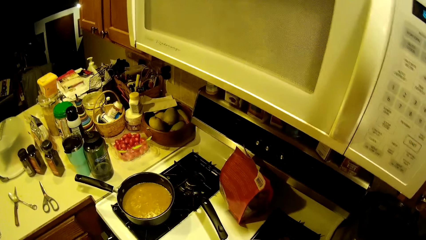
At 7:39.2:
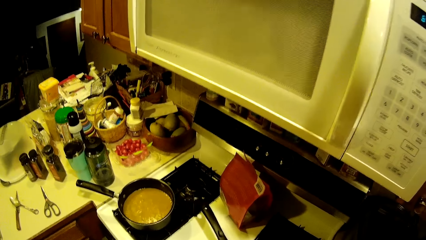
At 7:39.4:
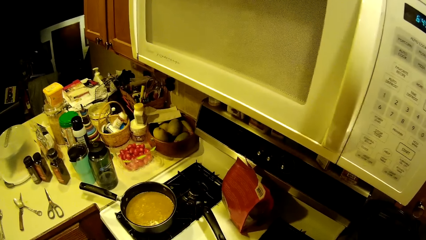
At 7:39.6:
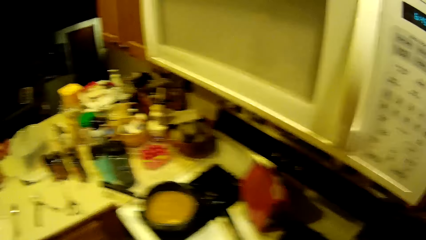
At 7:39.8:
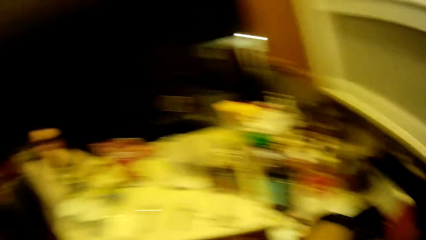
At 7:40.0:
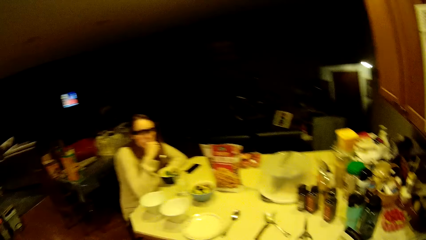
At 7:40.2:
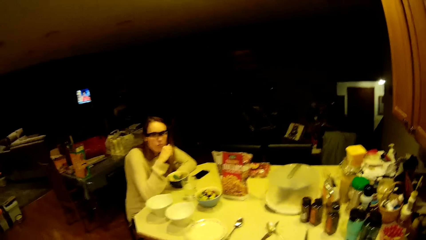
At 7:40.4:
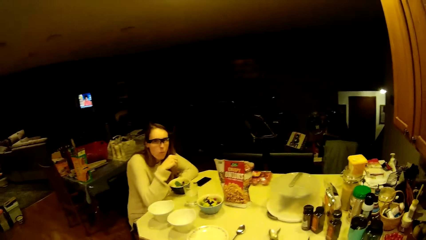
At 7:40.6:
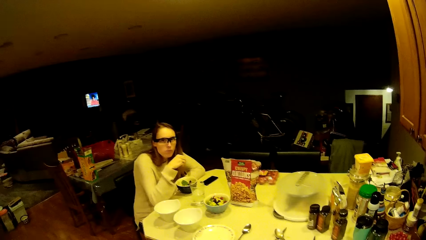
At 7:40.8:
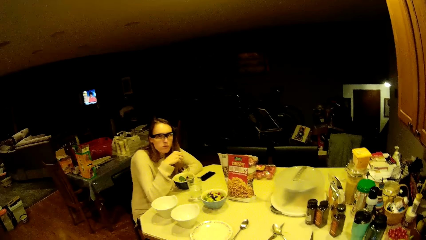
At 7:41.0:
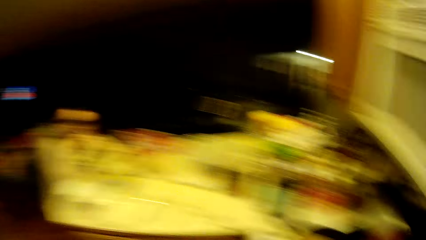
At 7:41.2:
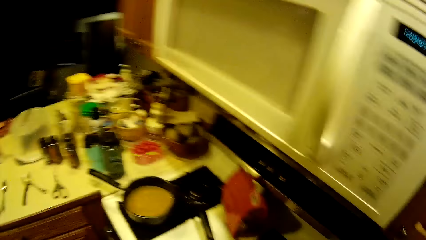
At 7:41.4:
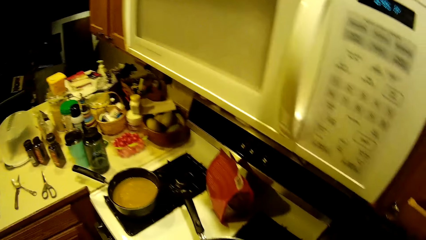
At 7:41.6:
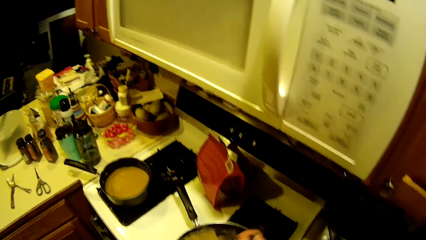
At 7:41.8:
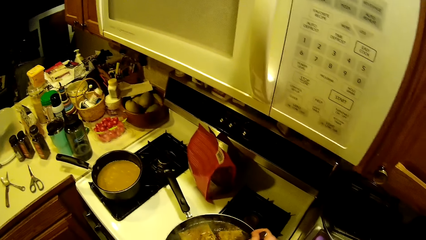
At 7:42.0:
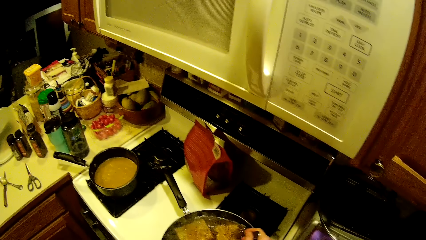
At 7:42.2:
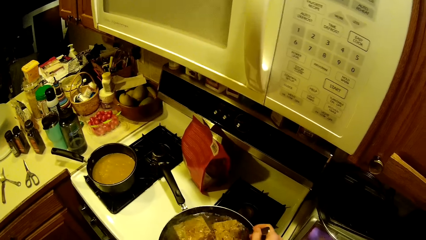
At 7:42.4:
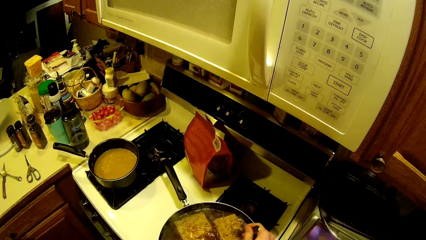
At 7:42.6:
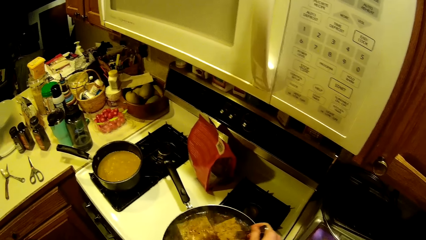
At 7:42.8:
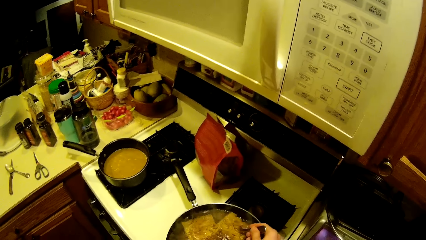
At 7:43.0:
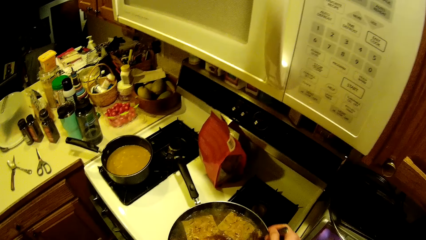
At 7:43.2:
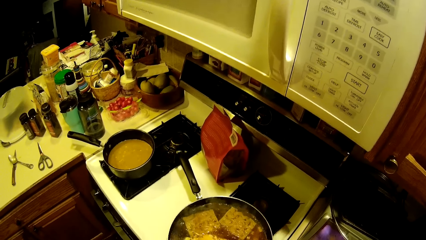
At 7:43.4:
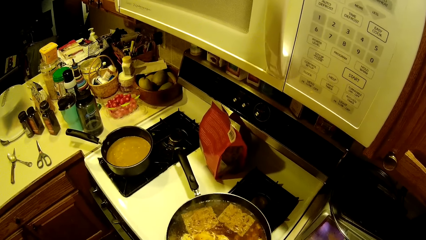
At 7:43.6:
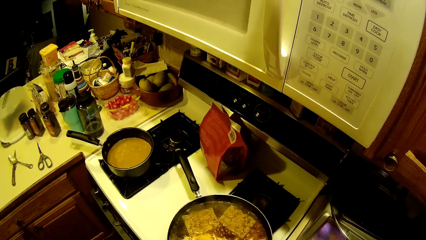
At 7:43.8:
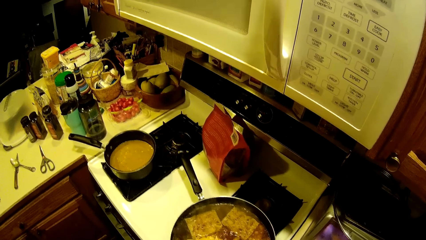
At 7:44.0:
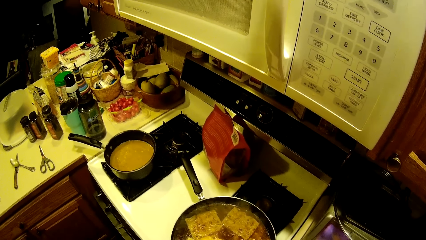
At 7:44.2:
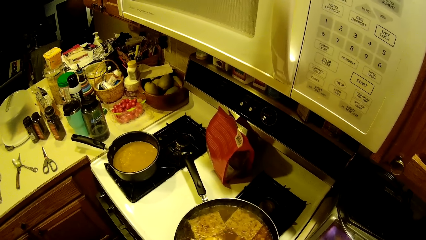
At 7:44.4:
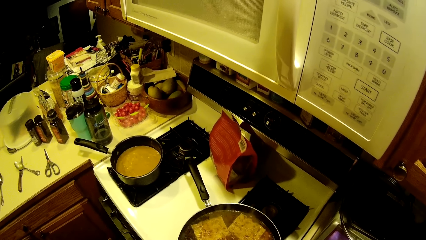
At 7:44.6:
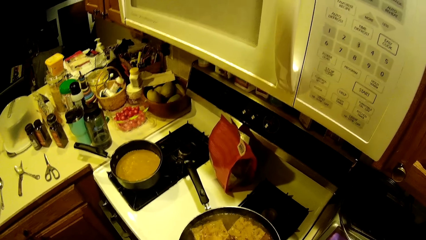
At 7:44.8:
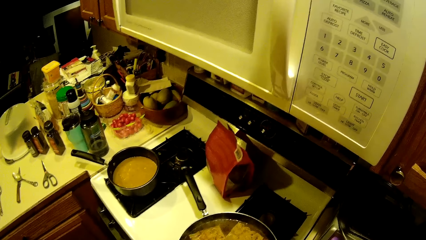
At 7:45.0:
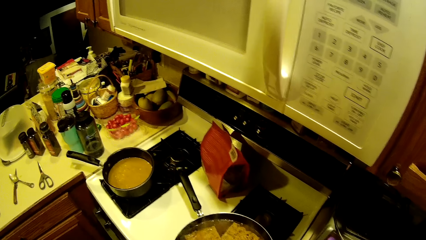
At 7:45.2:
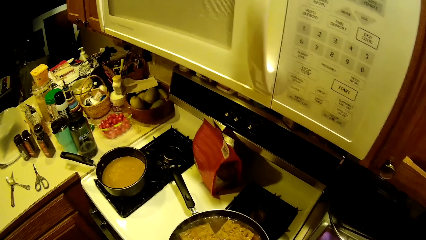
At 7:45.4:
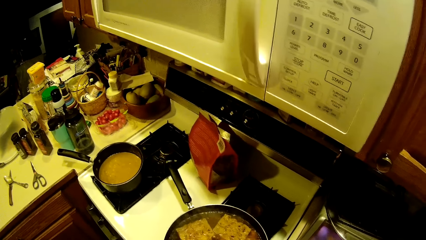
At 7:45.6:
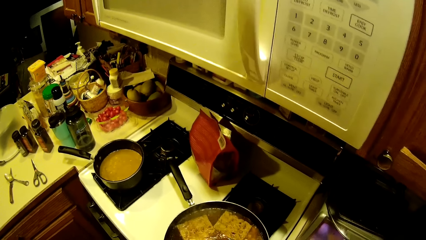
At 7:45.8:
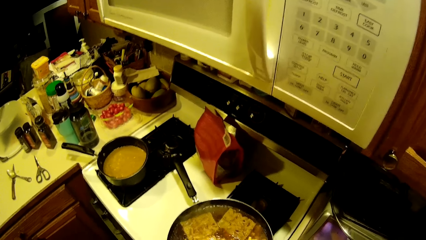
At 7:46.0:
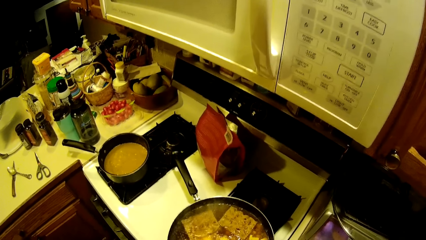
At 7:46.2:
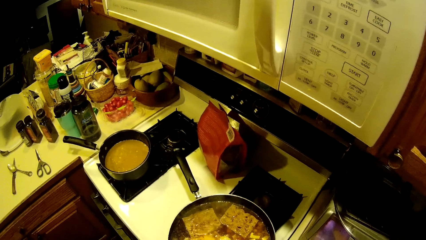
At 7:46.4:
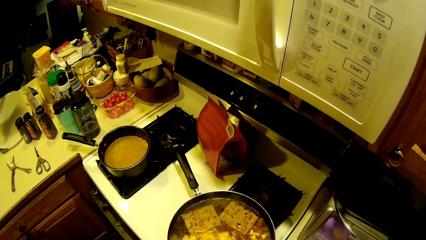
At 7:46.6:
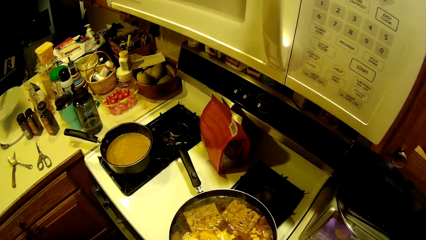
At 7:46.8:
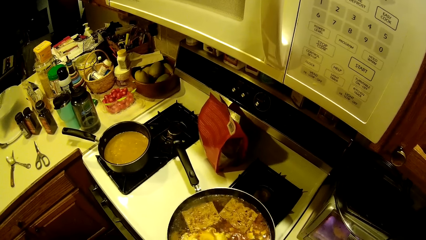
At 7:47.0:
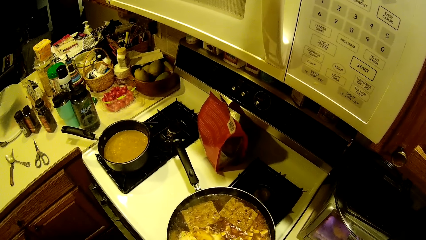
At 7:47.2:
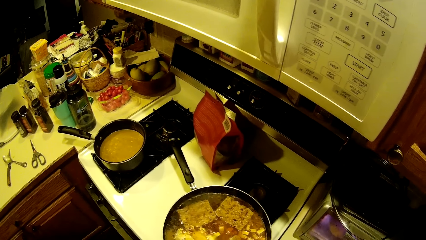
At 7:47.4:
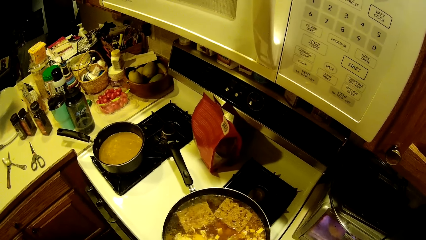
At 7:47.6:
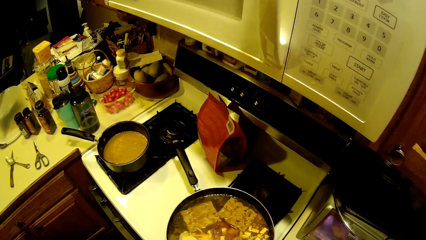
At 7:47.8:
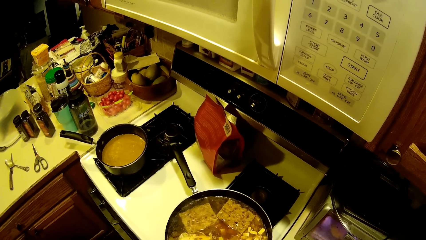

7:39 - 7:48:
A lady eats. The camera wearer stirs the noodles in the fry pan with the fork in his right hand.

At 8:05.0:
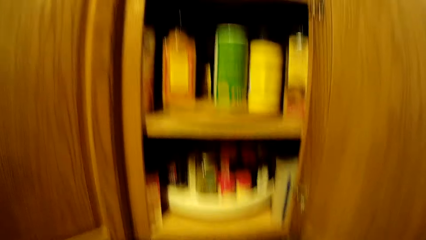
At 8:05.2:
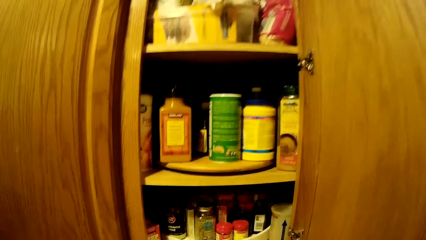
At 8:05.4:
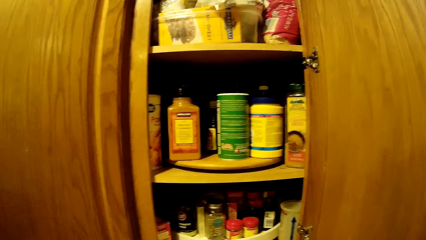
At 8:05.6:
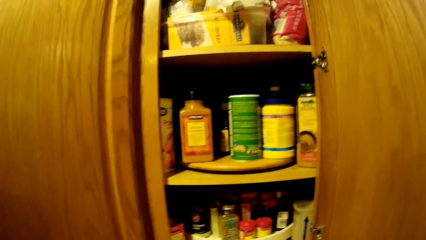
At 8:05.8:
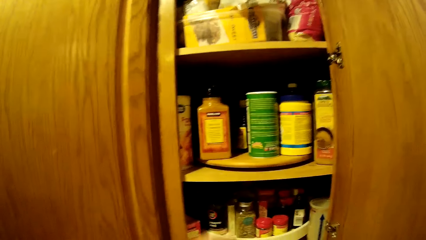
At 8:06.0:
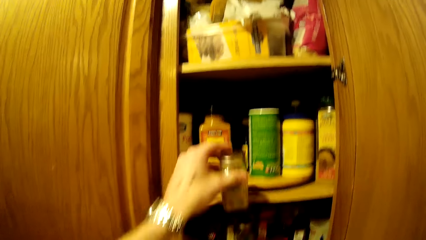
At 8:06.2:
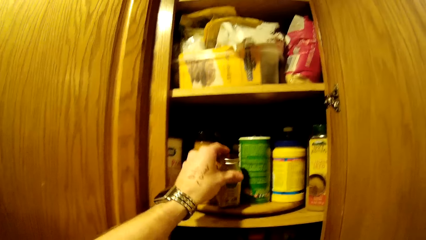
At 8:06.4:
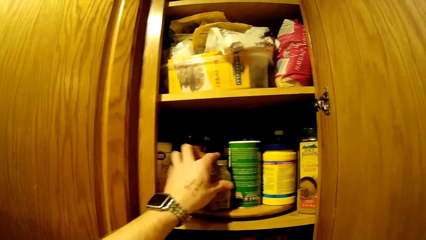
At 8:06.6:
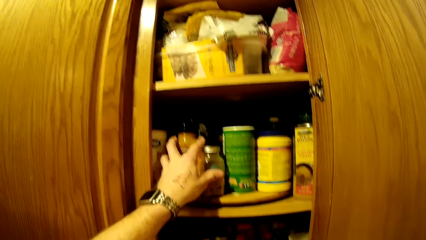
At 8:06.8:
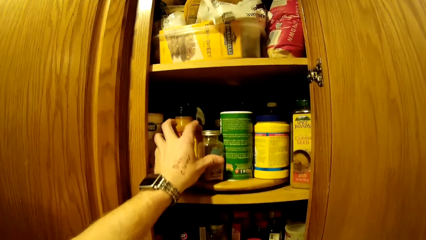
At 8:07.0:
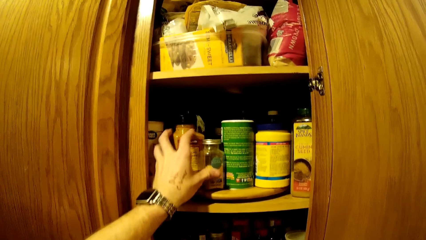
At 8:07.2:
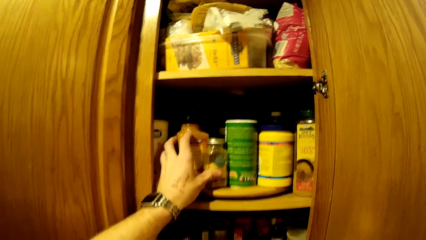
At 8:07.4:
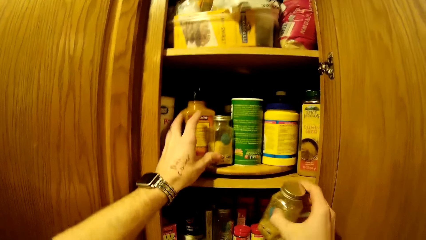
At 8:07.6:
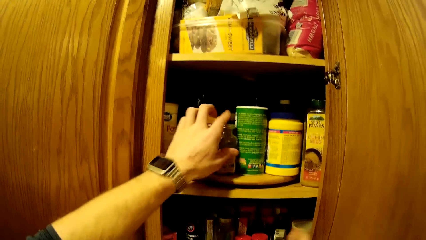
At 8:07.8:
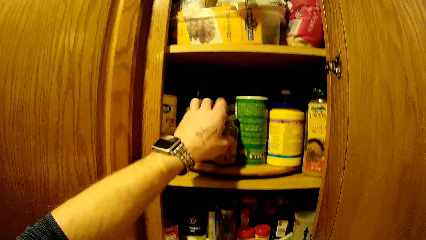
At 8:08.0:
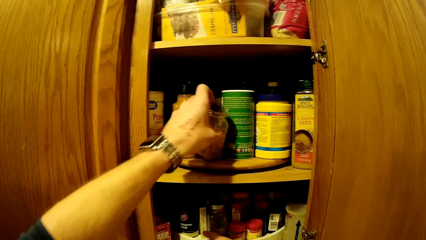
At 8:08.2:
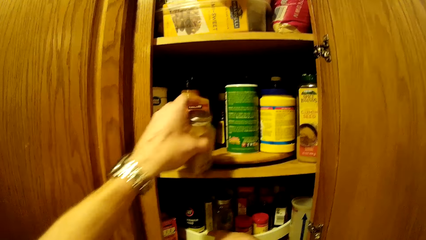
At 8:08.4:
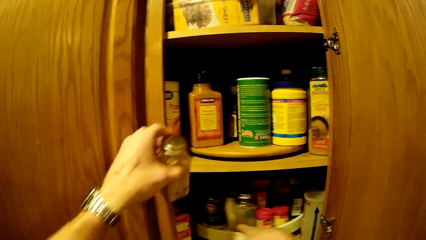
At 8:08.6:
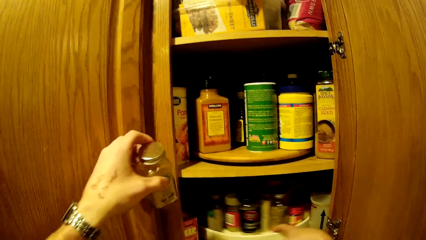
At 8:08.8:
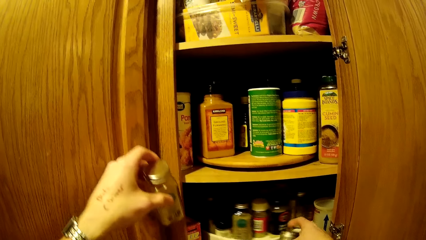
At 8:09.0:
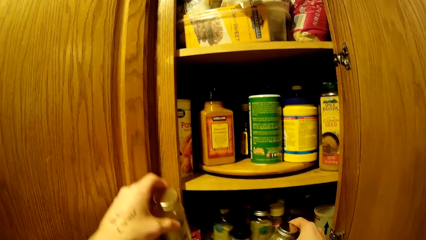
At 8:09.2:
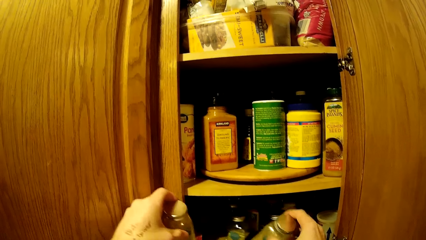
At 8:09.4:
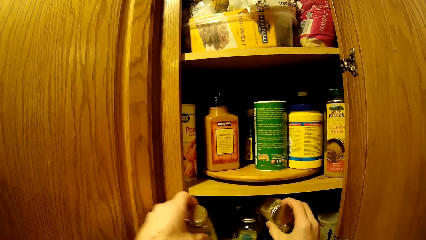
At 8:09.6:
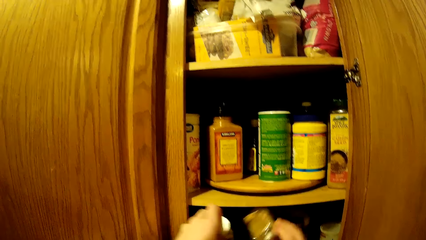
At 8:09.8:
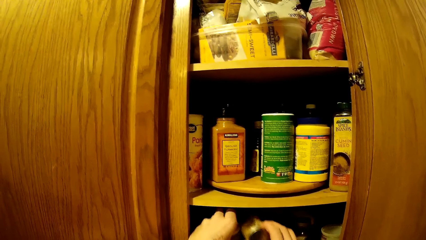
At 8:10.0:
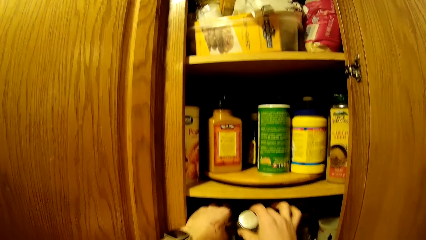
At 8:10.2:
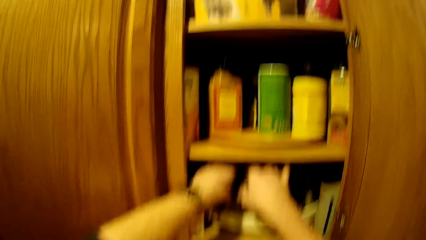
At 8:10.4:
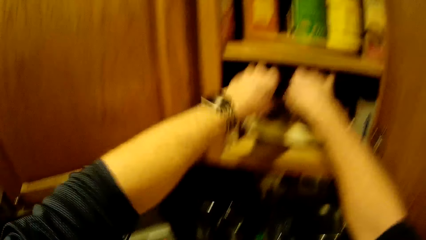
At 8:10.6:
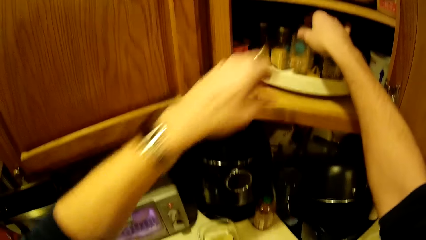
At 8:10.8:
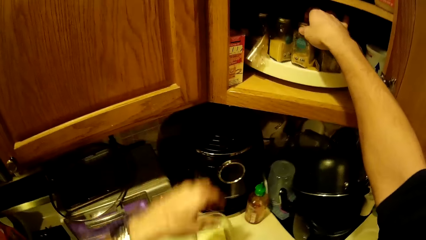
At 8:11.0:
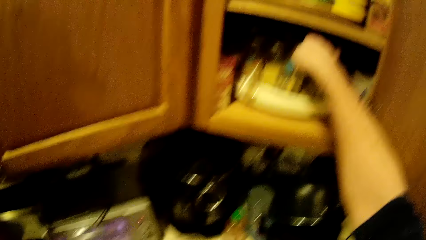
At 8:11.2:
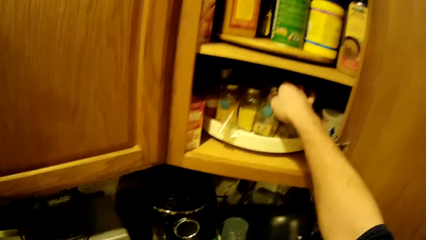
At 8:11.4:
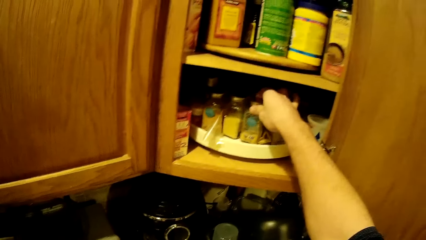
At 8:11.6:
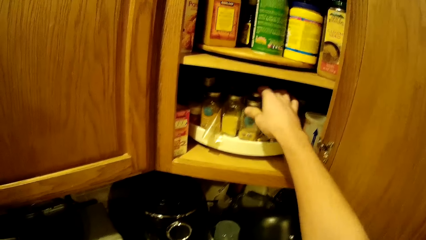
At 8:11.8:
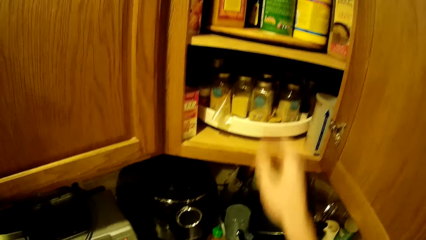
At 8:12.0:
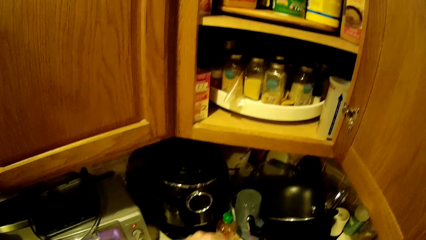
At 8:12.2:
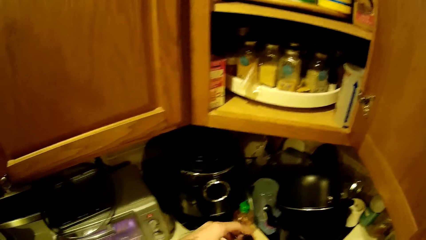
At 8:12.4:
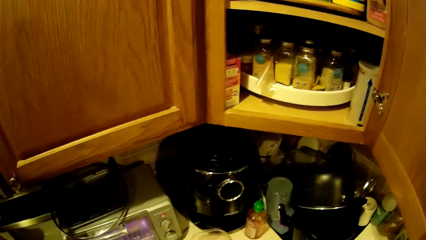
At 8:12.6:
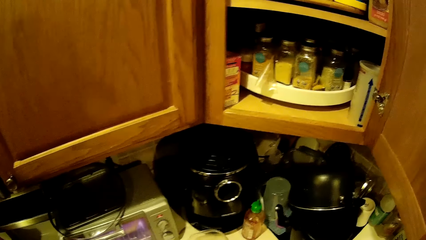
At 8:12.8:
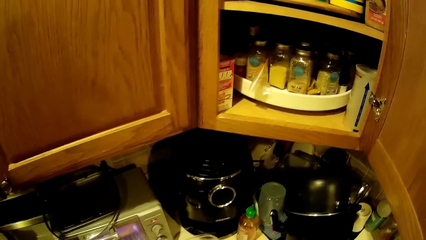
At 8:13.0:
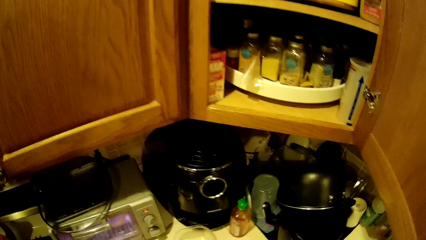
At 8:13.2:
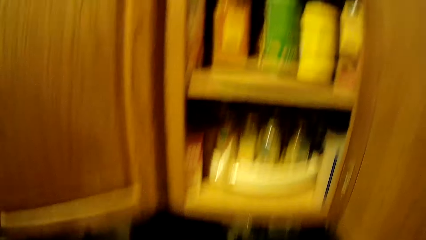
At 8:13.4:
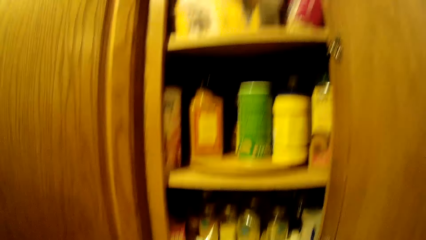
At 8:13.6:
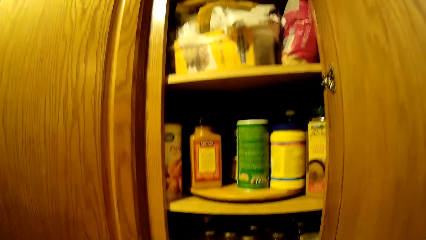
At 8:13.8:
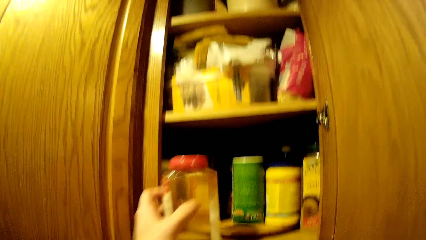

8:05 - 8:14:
The camera wearer places a bottle of seasoning in the cabinet with his left hand. He picks the bottle of seasoning from the cabinet with his left hand. He rolls the cabinet tray in the cabinet lower deck with his right hand. He picks a bottle of seasoning from the cabinet tray with his right hand. He places the bottles of seasoning in his hands in the cabinet tray. He picks a bottle of seasoning from the kitchen counter top with his left hand.
